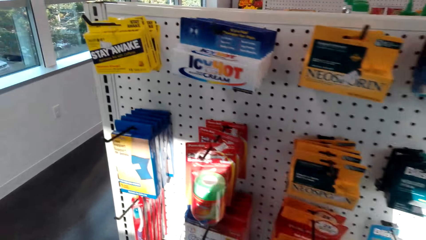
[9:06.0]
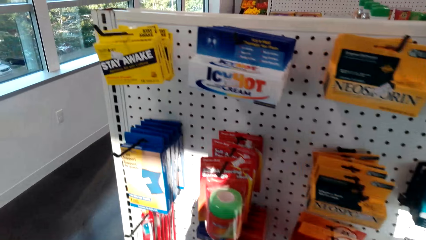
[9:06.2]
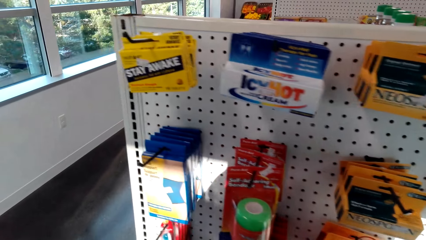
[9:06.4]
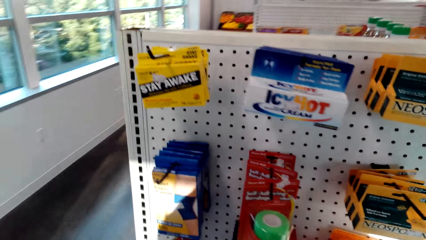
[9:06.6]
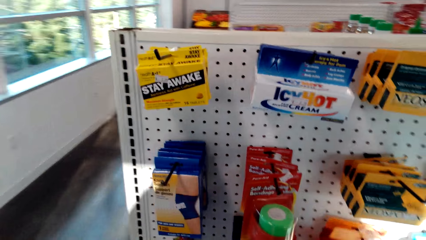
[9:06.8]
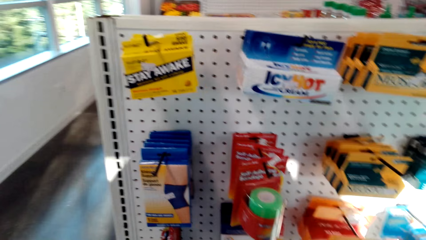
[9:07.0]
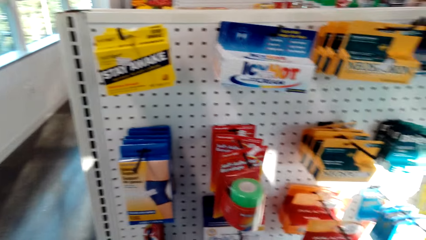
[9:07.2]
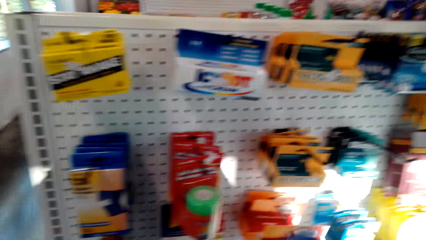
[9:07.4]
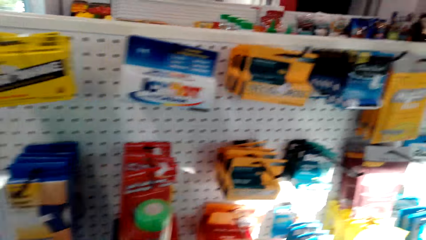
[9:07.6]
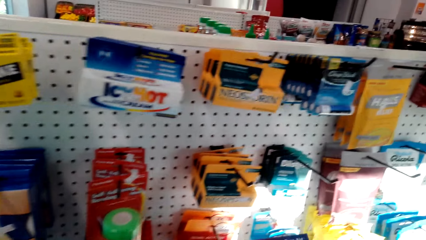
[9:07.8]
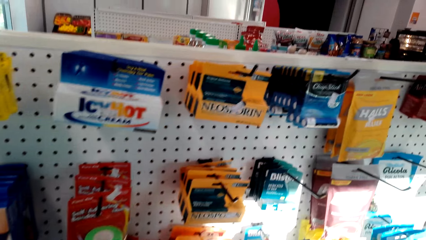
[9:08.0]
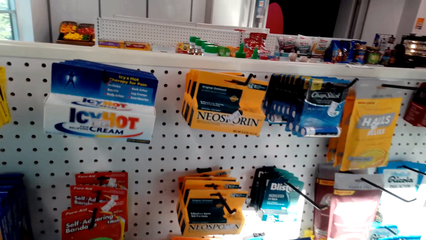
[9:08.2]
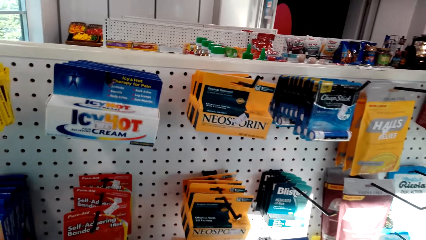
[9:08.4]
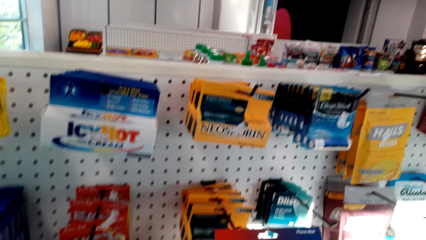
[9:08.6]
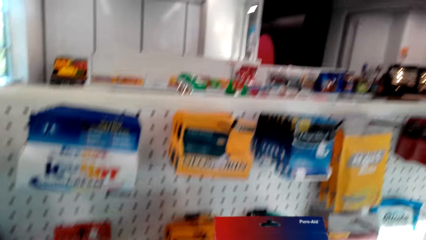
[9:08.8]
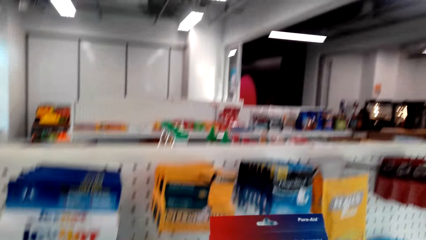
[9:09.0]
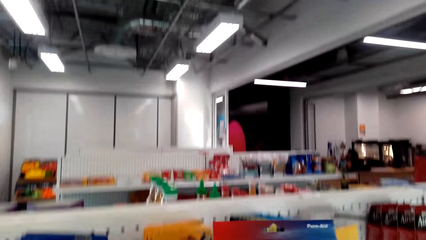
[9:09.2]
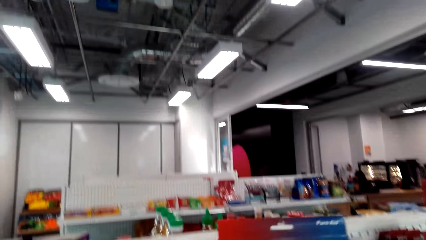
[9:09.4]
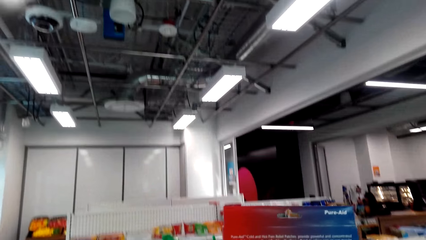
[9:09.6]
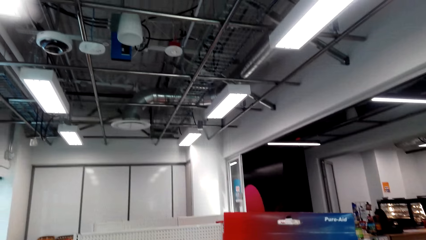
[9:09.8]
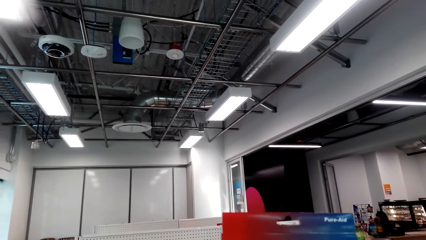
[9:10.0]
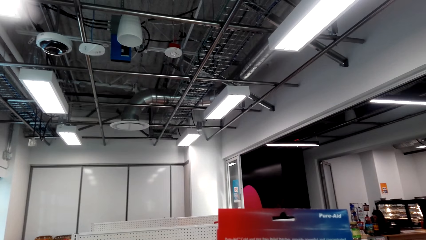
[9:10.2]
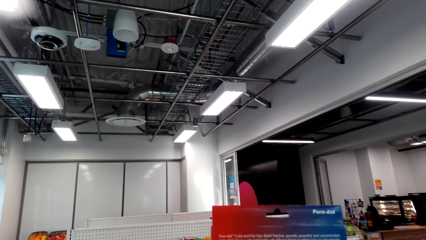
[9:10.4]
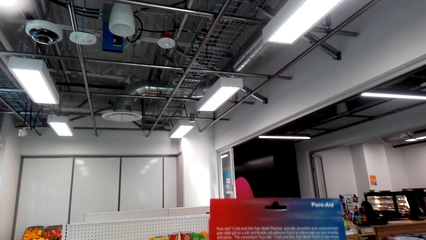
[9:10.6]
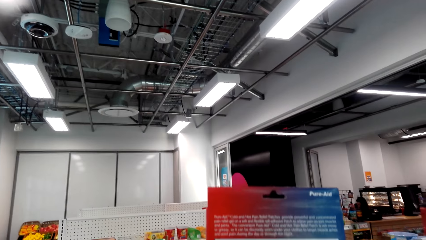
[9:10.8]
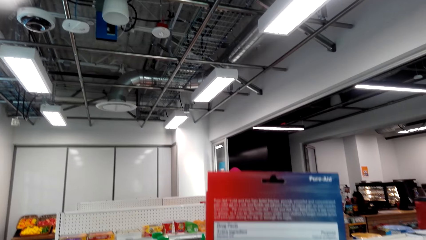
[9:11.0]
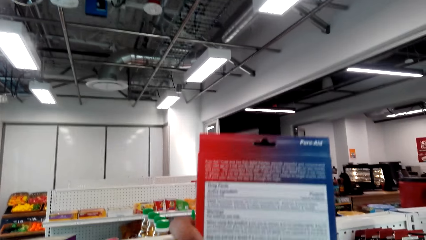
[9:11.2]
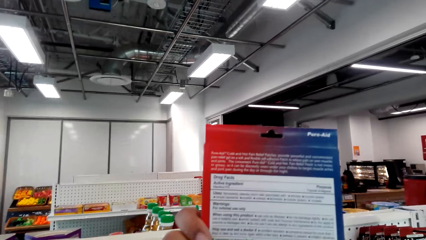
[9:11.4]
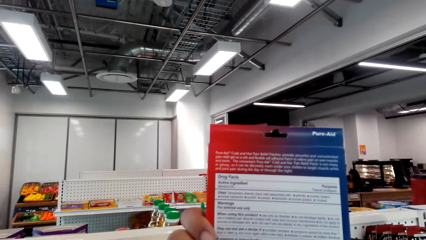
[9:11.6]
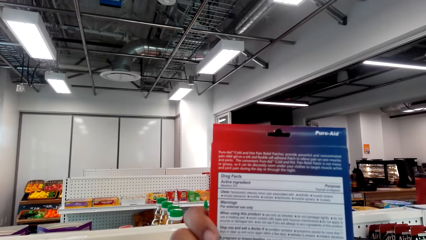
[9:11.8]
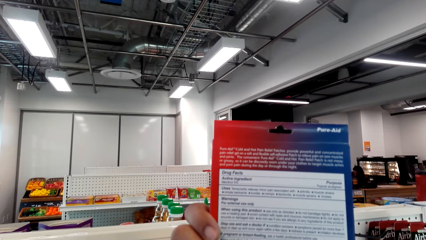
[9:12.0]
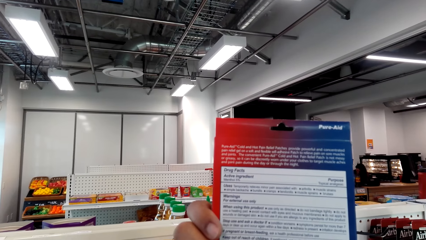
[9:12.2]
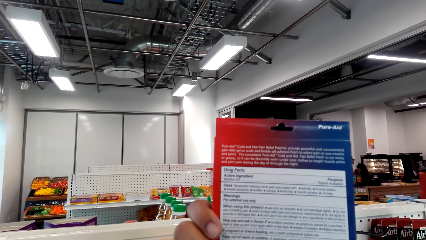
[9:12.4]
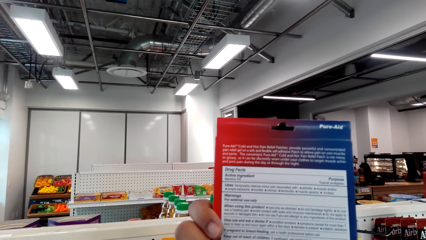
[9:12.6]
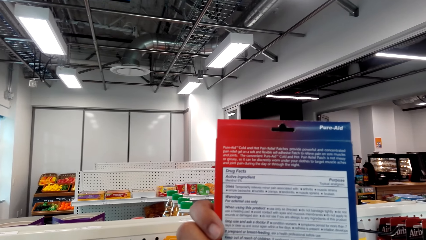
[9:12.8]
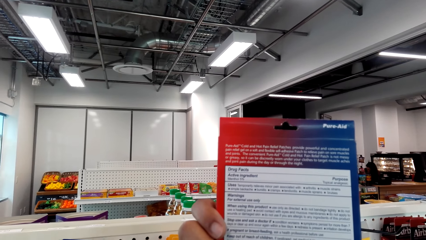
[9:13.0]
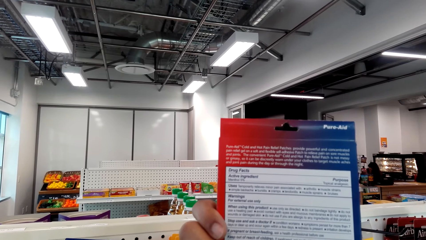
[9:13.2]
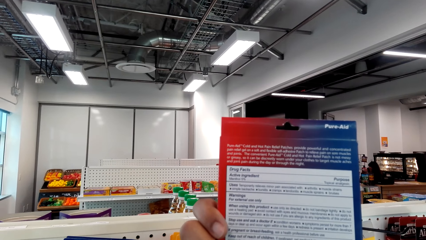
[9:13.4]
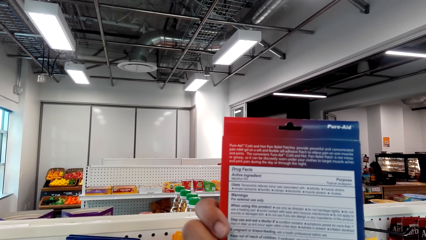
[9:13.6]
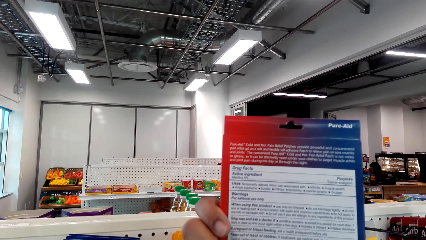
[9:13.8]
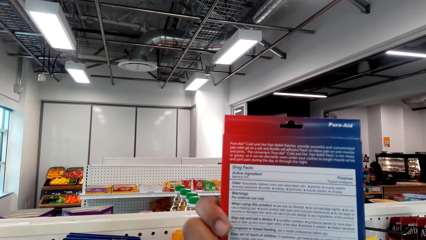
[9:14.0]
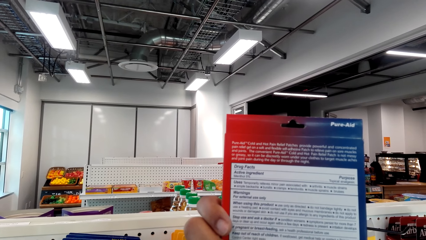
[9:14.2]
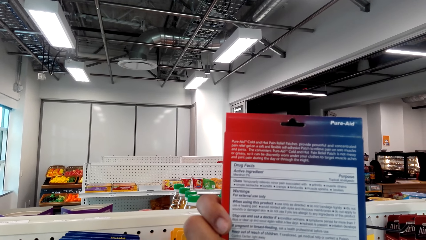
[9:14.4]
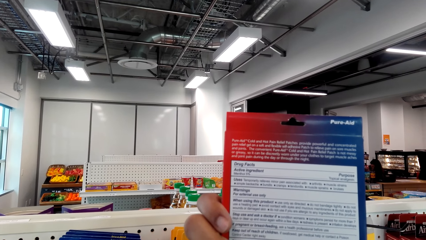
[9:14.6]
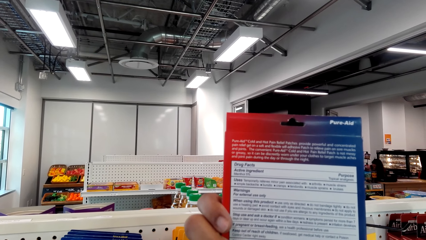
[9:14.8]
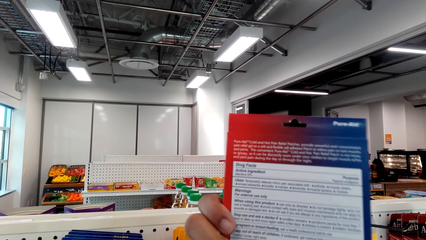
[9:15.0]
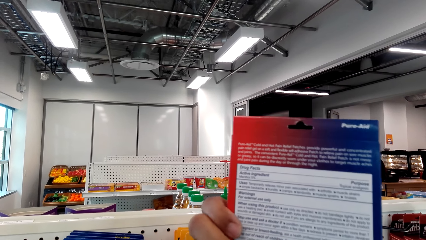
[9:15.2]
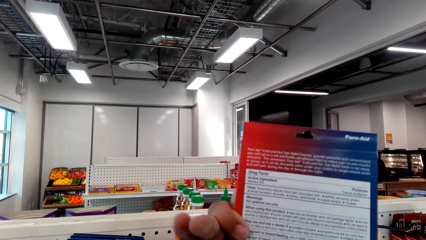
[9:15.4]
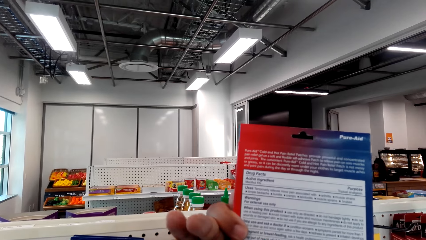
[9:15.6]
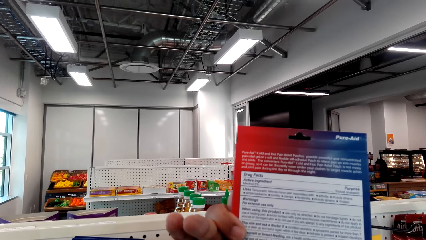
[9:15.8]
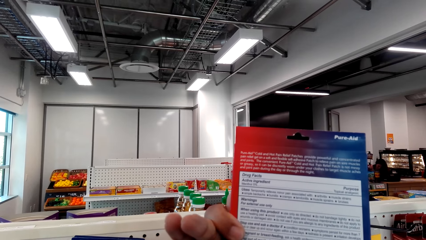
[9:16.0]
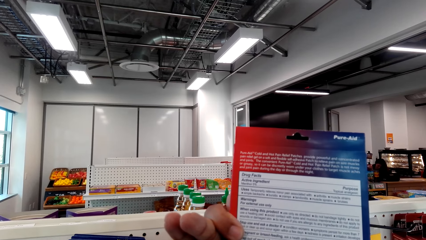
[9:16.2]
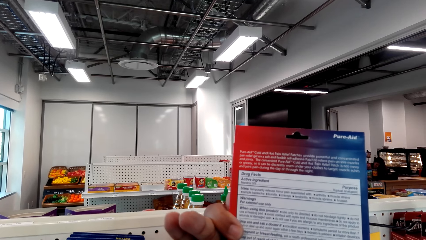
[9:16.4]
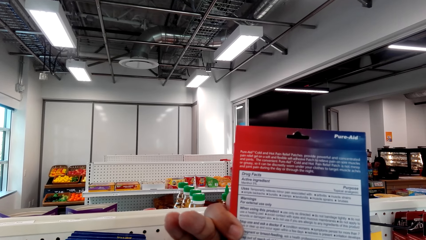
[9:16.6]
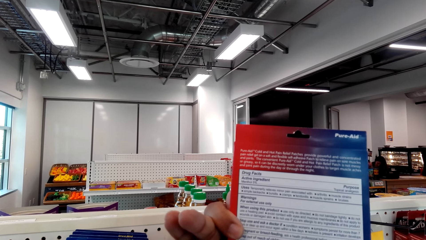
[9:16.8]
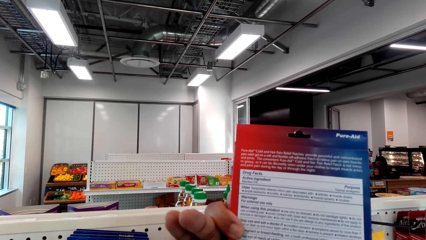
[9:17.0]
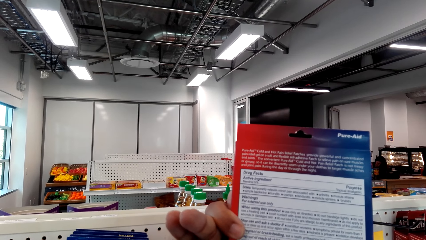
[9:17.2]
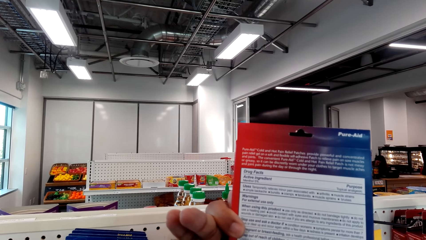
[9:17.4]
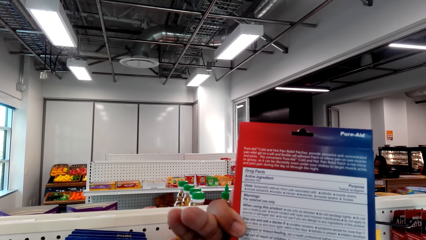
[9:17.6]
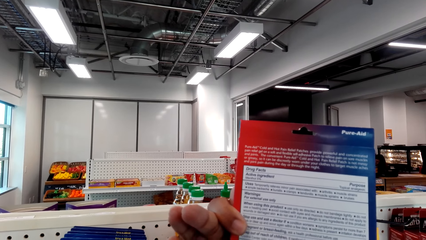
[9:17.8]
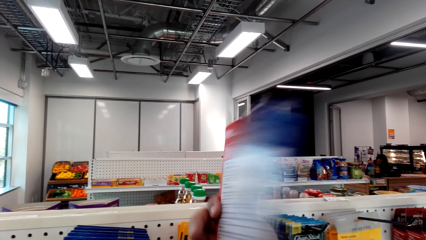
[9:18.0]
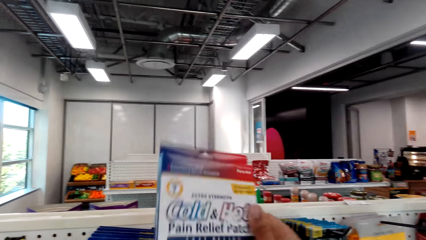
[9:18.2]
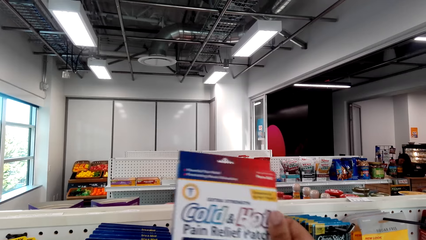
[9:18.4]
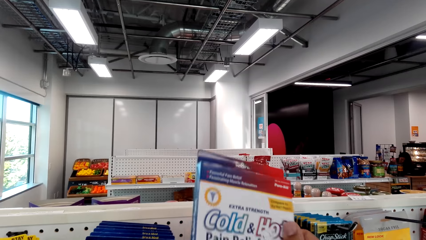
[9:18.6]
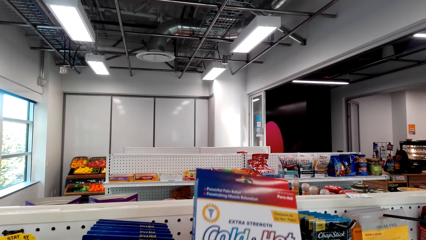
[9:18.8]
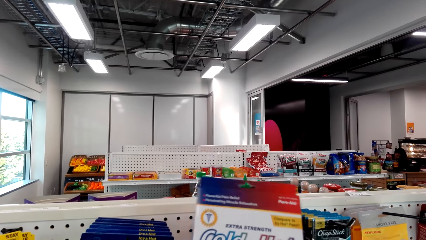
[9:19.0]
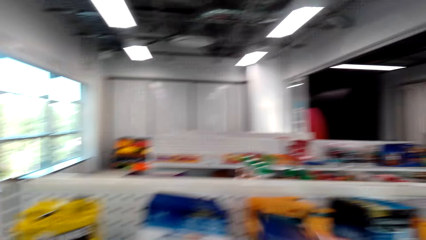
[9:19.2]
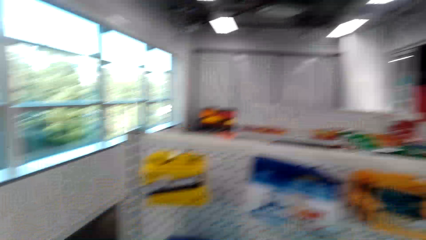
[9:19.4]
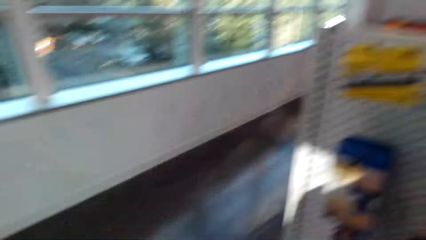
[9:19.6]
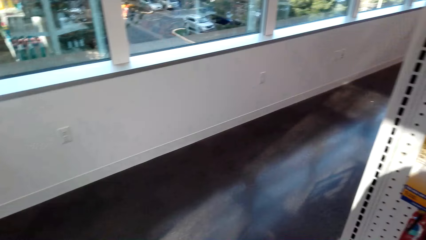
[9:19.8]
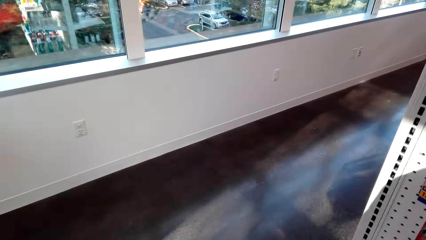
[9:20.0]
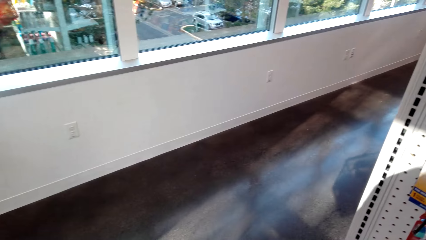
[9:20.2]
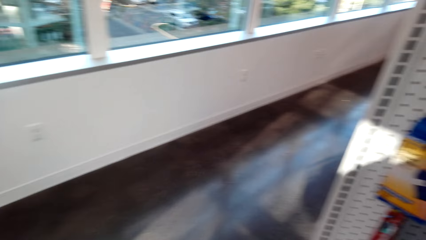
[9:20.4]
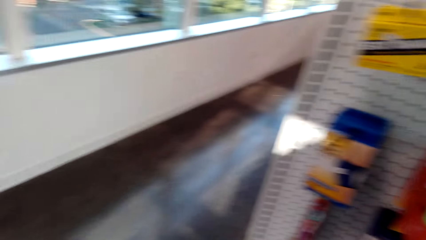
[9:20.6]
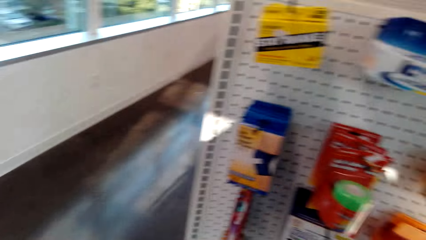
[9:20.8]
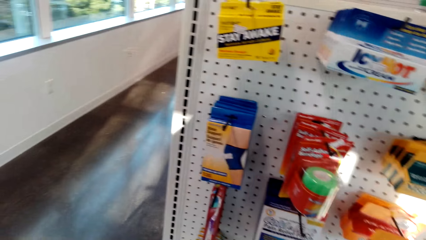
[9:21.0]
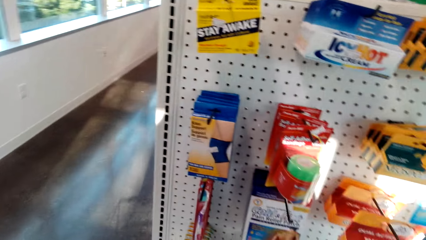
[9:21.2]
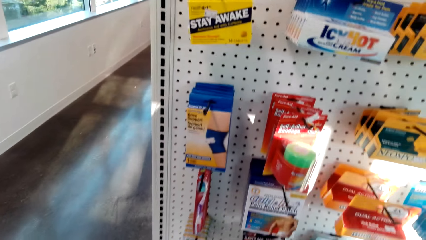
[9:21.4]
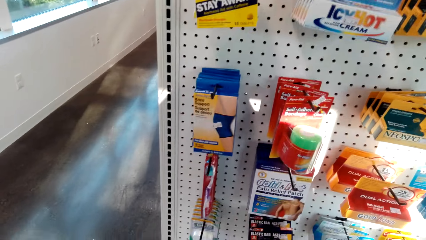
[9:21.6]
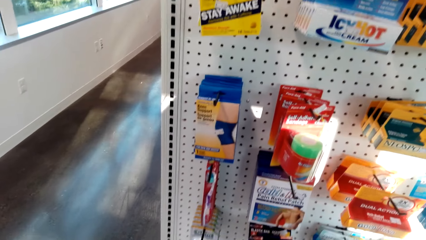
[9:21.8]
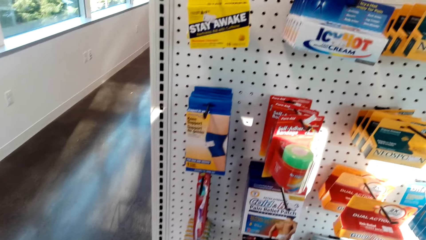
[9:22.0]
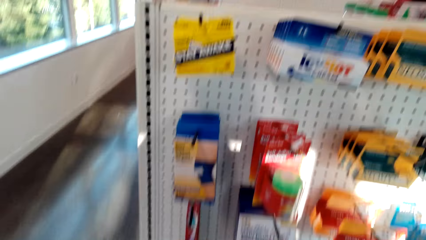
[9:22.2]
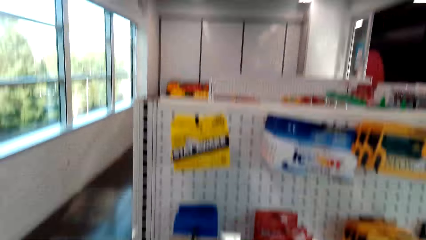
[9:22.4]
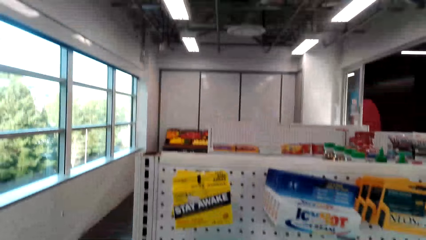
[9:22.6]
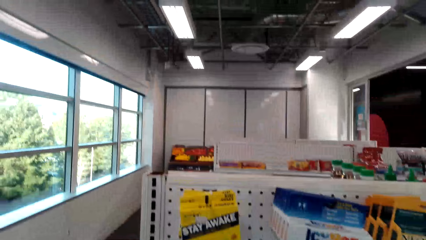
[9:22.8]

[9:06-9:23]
The camera wearer looks at the shelf. They hold the packet. They put down something.
